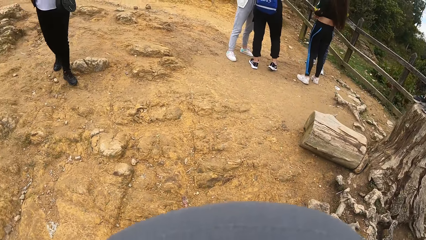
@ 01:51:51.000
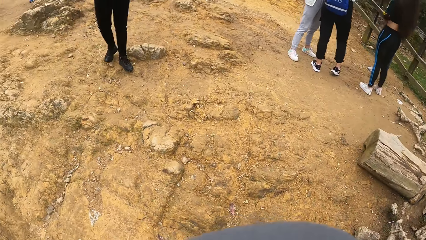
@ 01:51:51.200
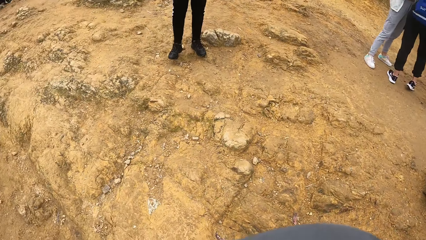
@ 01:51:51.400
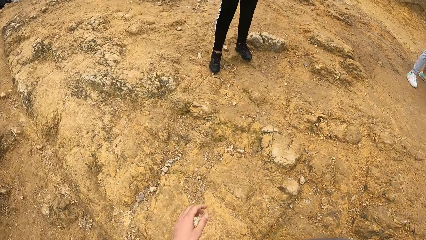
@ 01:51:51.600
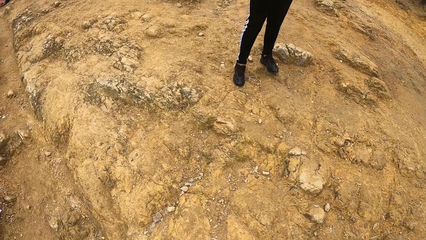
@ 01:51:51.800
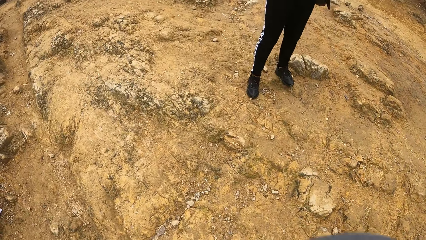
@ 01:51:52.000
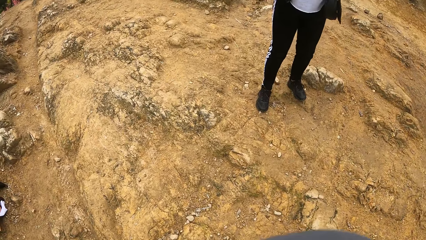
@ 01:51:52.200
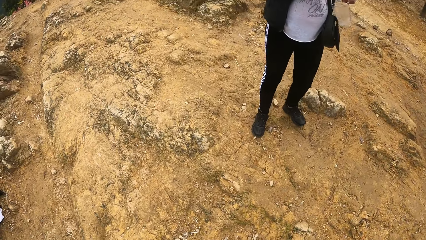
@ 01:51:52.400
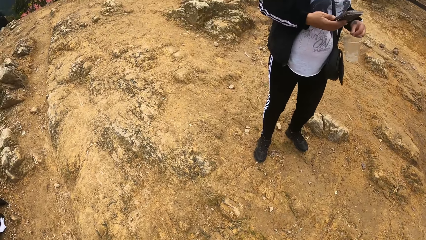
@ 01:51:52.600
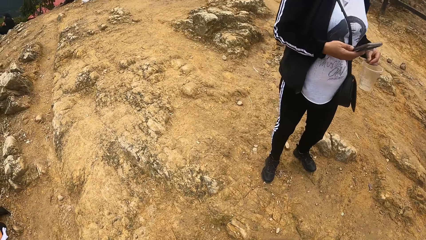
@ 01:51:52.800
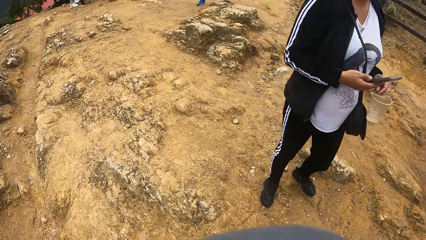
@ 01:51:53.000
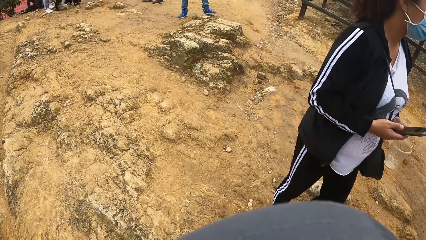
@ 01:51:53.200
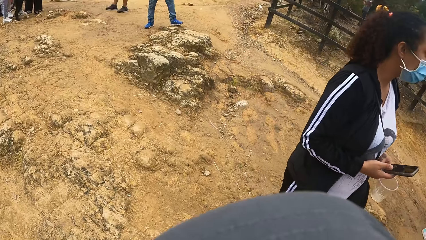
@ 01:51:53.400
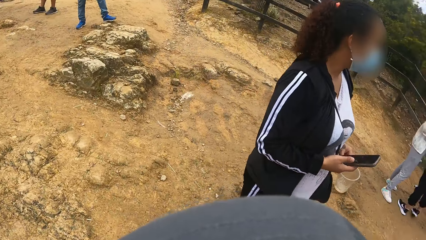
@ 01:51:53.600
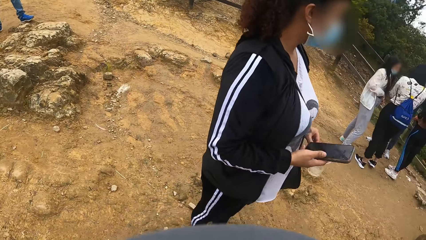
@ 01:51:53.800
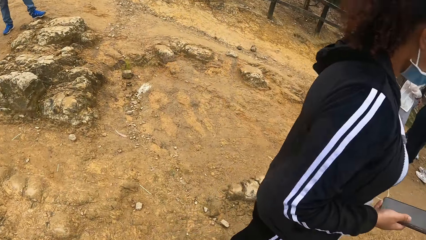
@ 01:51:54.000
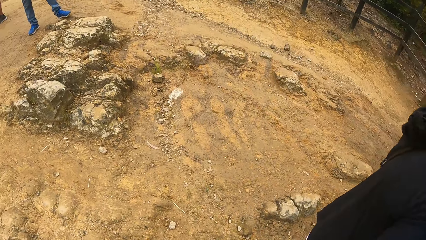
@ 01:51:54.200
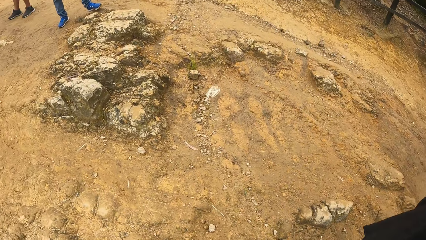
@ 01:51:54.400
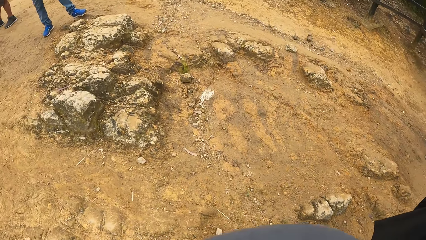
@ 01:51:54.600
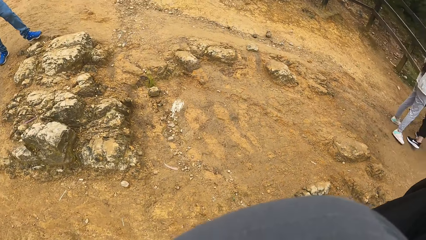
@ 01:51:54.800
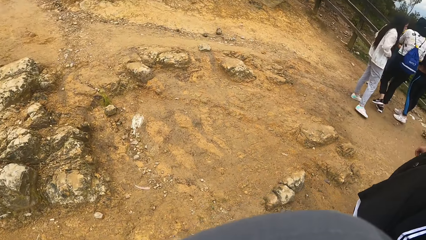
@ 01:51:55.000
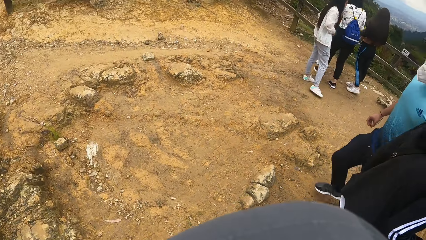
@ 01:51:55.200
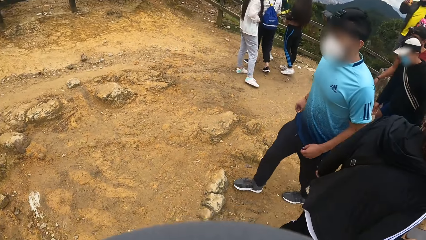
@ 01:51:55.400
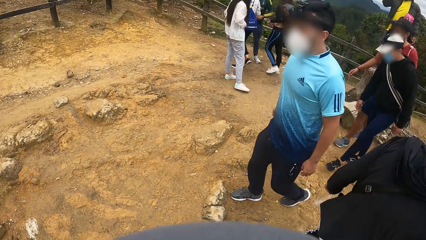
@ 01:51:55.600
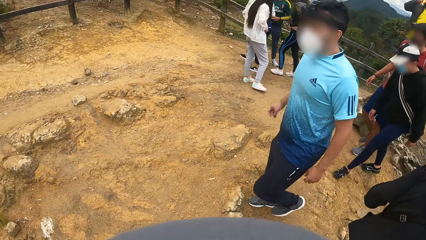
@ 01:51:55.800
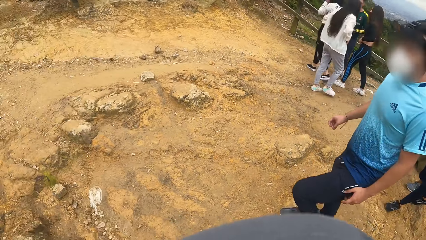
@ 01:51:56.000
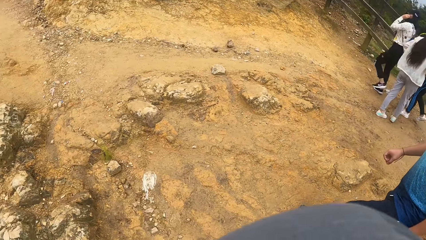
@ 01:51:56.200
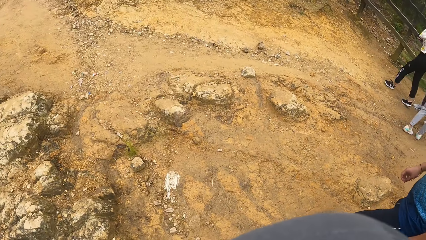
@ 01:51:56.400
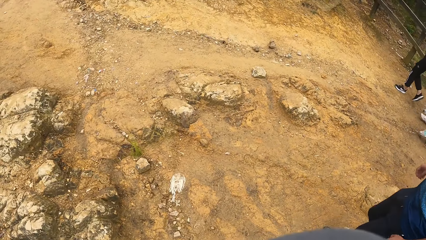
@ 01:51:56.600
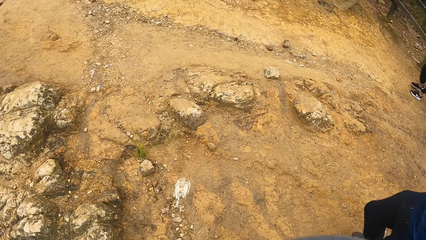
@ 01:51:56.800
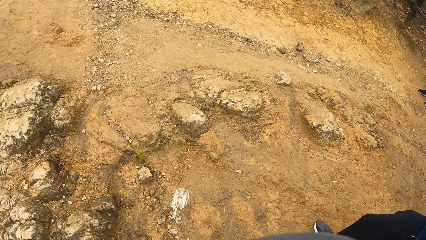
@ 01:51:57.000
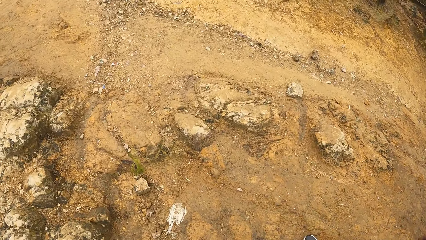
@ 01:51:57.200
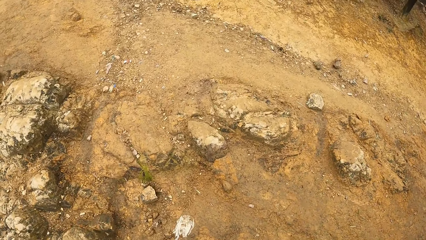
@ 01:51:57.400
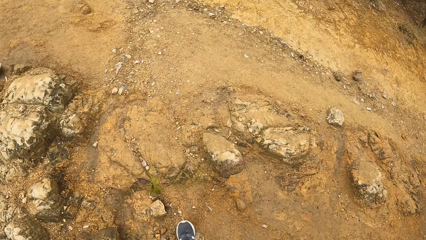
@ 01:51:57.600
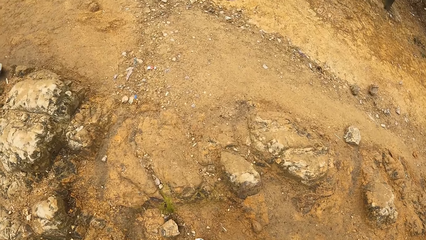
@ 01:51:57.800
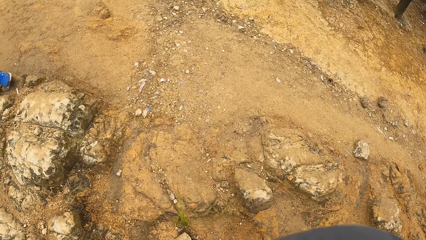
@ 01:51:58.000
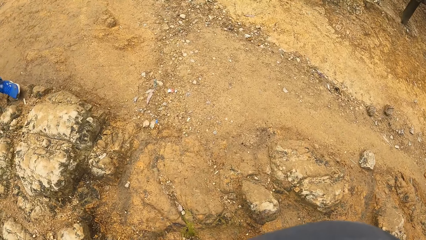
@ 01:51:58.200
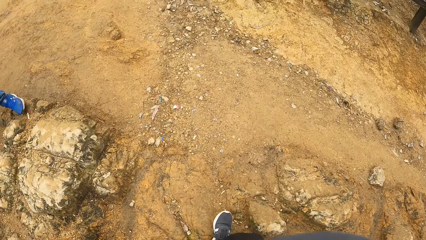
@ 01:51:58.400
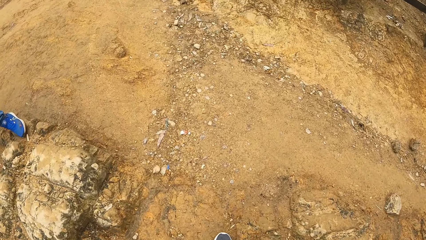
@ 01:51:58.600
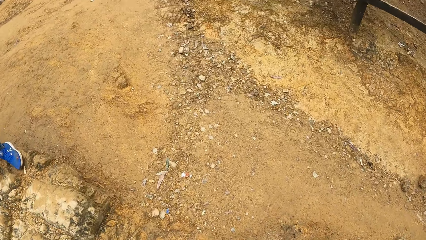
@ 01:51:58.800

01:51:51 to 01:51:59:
The camera wearer walks past a woman.

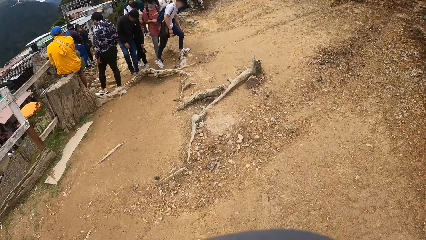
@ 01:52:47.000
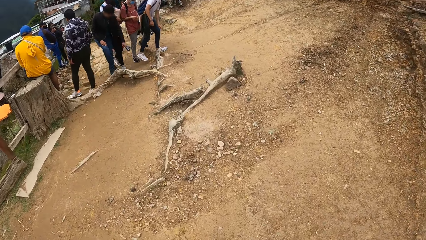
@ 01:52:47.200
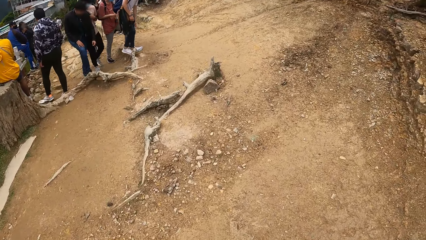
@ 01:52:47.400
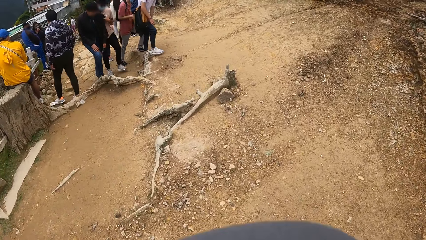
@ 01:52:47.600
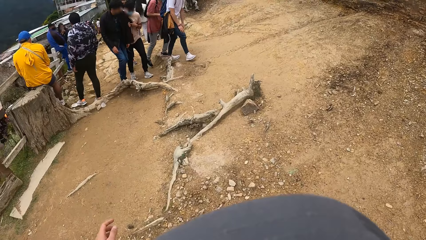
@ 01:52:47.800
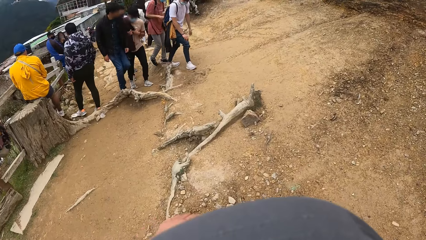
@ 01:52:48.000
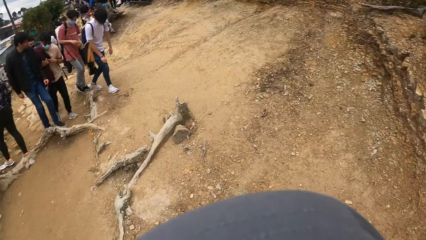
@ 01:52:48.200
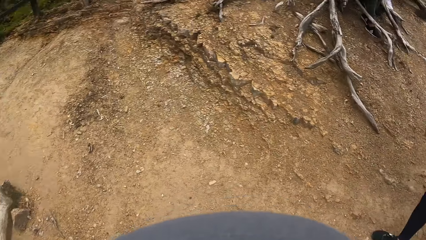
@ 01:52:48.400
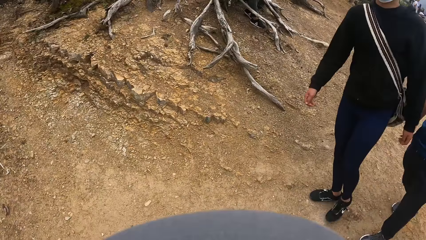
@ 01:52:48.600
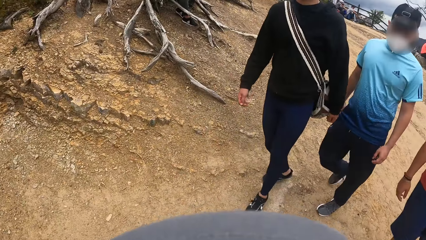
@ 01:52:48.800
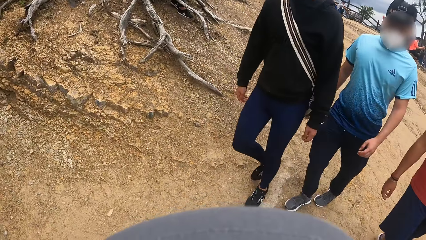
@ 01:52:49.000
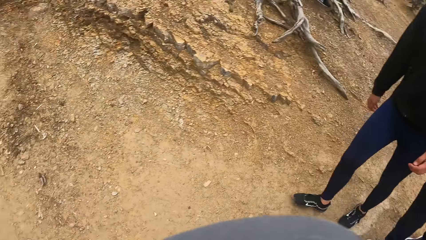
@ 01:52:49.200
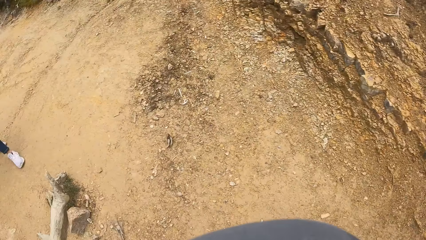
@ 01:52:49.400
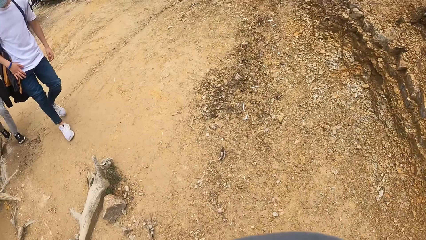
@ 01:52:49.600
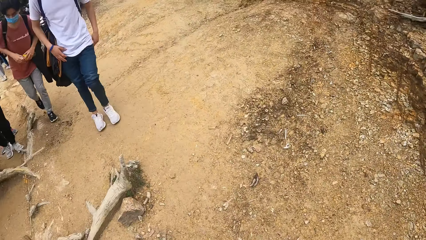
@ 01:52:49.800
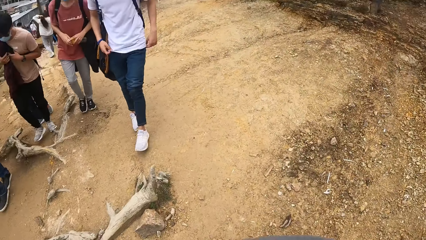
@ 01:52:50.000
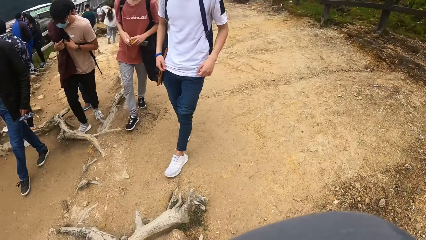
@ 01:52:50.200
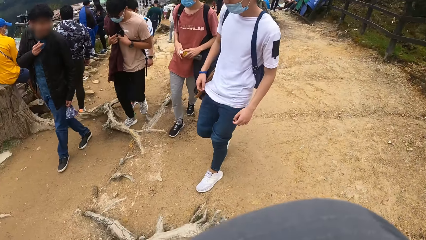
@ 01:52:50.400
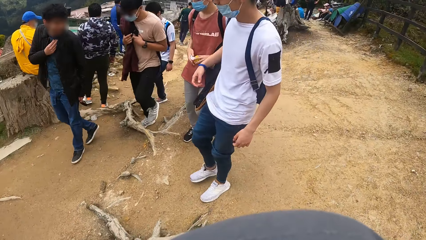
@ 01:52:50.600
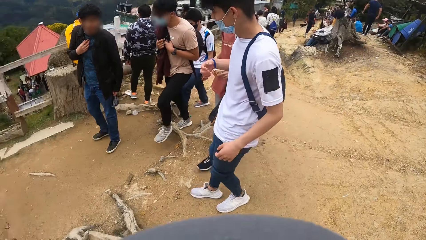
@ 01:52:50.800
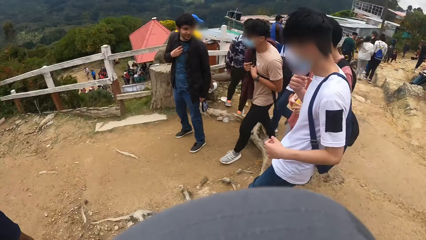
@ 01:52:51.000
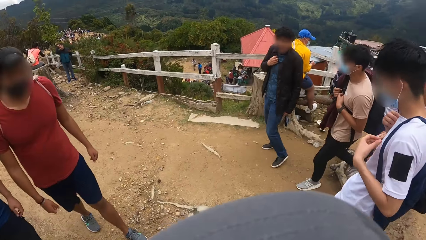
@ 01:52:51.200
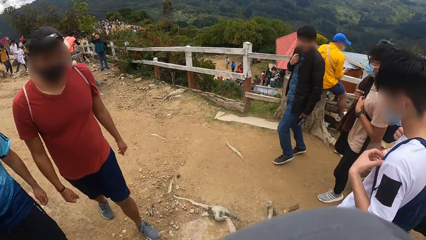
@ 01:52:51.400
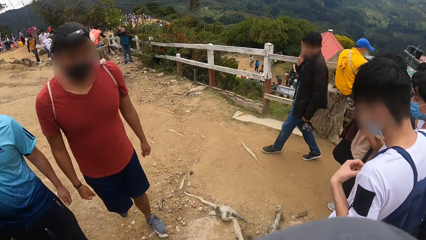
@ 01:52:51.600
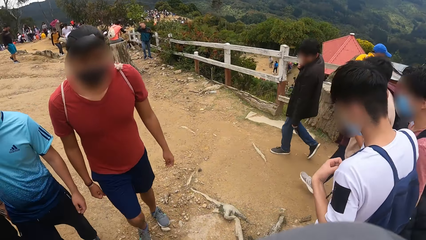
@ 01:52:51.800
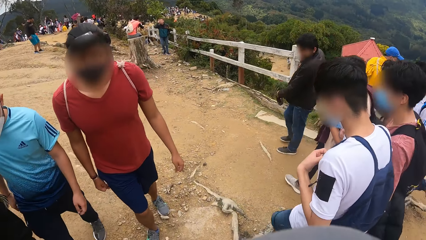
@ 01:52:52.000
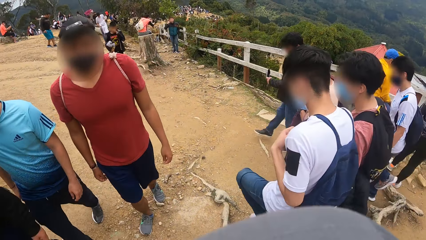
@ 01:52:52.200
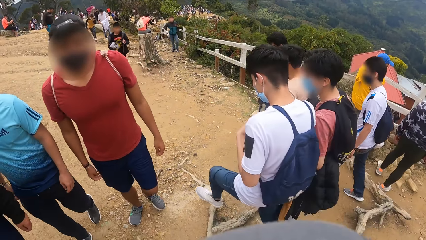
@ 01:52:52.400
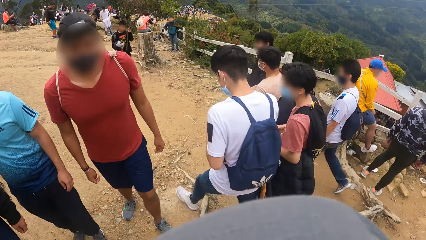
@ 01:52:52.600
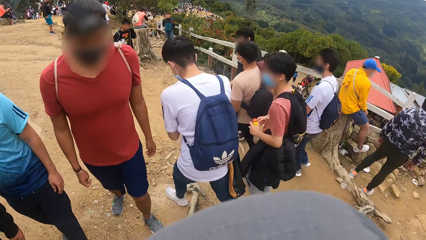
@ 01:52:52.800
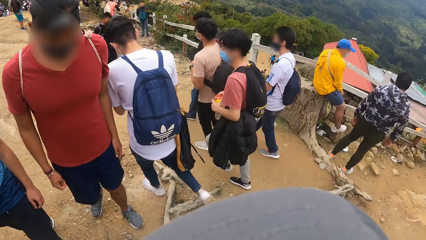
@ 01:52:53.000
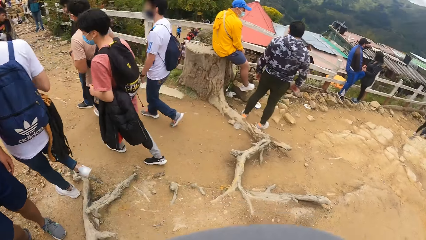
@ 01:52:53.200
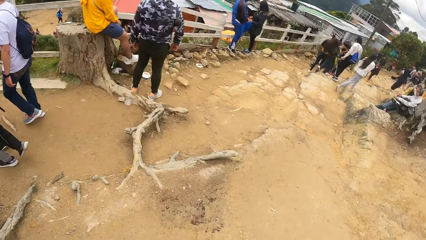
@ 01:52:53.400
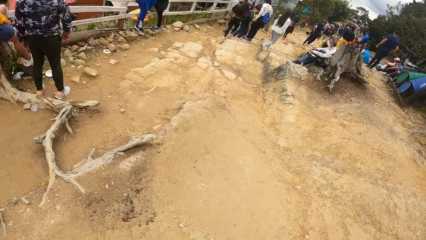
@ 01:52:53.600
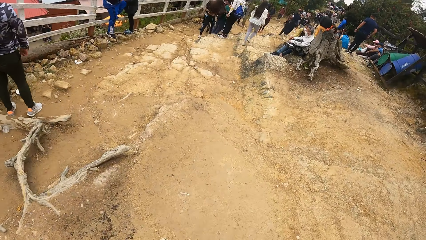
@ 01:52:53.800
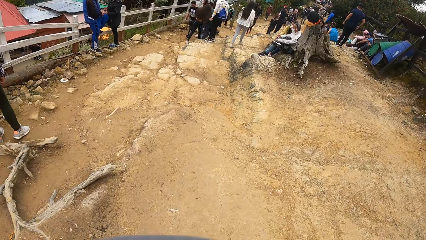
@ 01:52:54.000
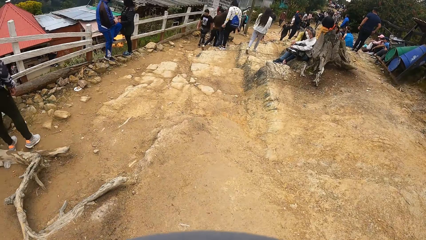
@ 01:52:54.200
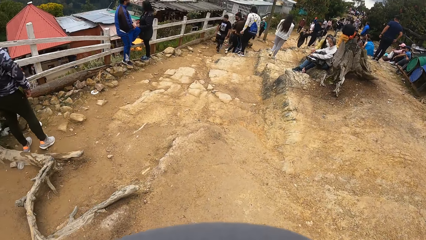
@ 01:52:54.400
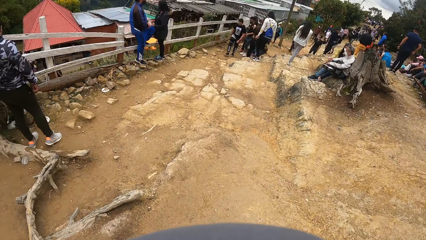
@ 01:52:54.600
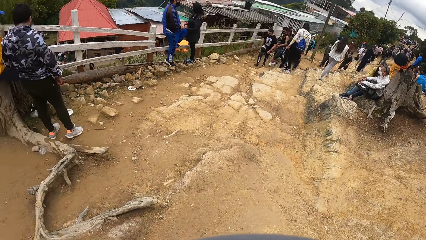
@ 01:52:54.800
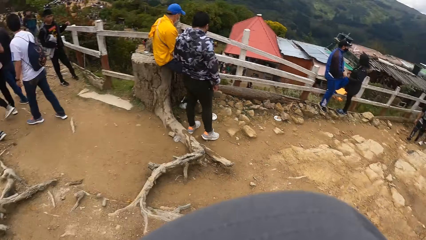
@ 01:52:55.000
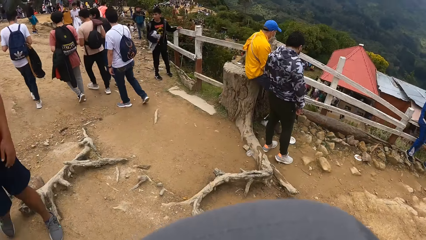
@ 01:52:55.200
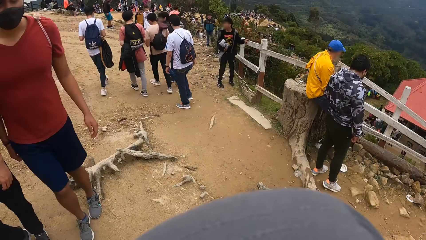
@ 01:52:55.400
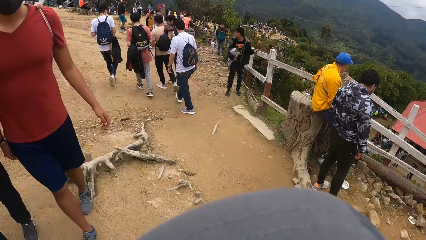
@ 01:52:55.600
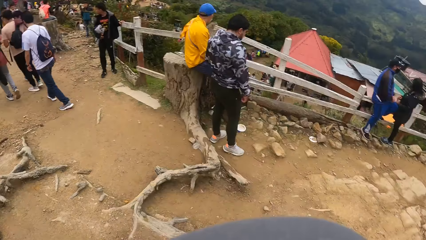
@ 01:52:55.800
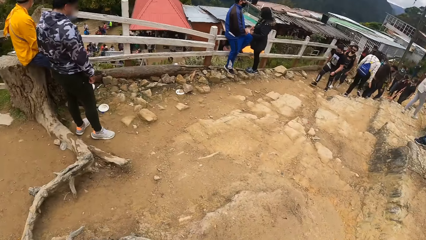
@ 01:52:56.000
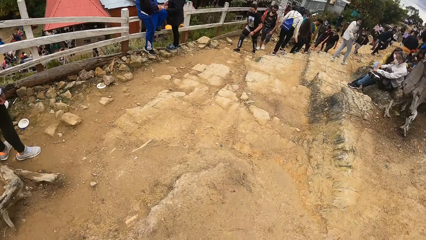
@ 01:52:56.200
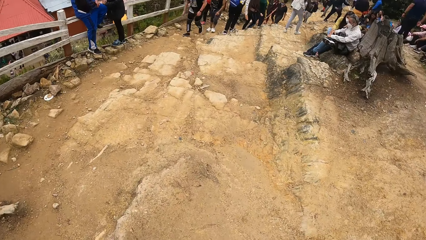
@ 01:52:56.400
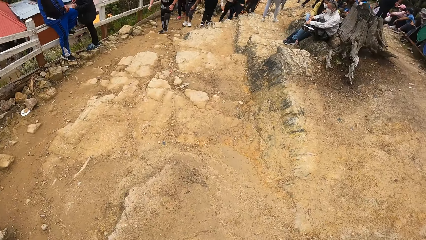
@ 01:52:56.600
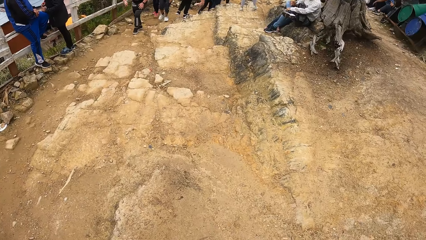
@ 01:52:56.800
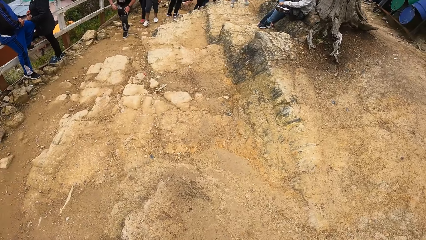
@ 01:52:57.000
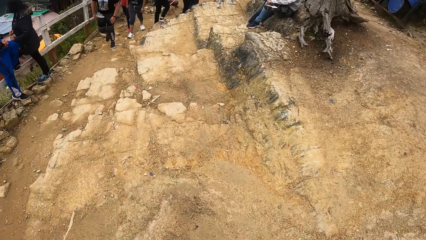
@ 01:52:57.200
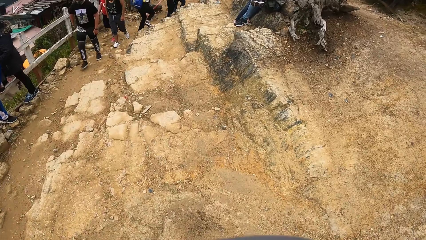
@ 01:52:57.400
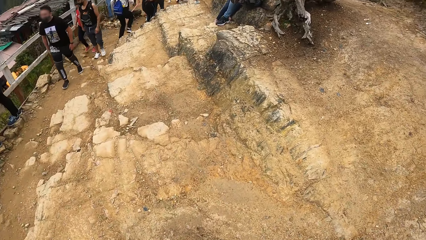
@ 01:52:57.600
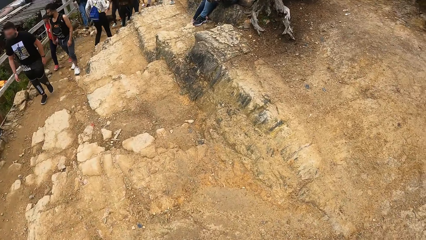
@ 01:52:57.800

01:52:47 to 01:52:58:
The camera wearer looks around.
